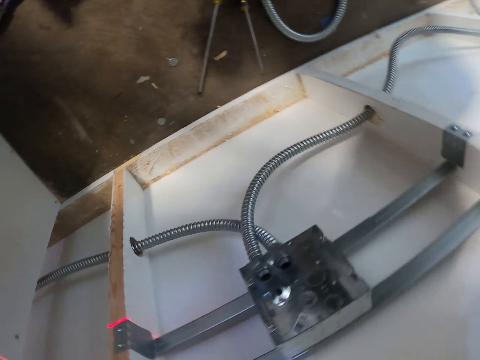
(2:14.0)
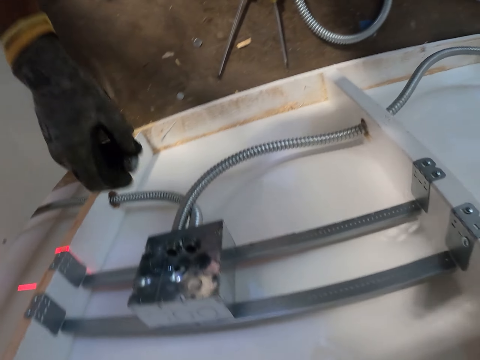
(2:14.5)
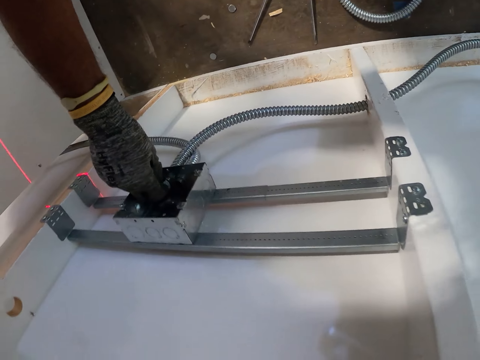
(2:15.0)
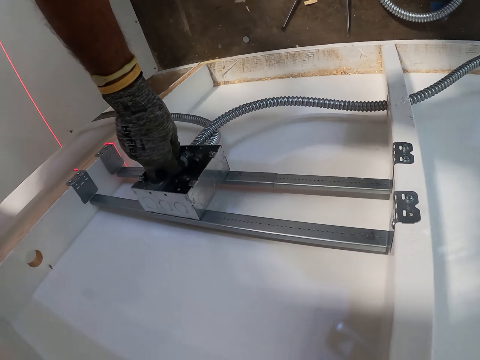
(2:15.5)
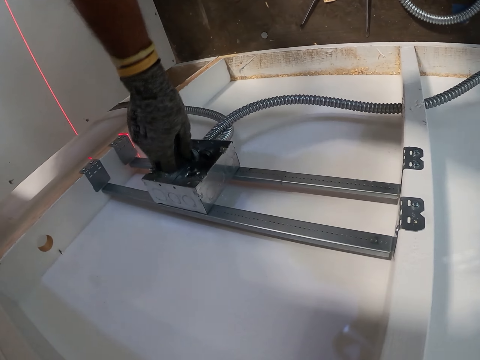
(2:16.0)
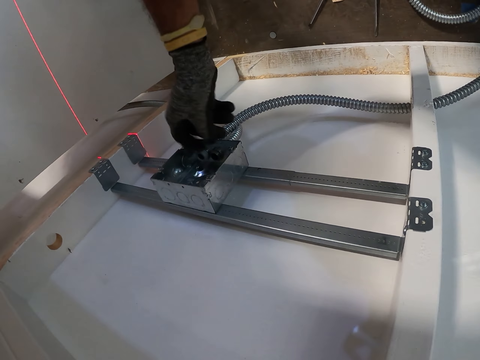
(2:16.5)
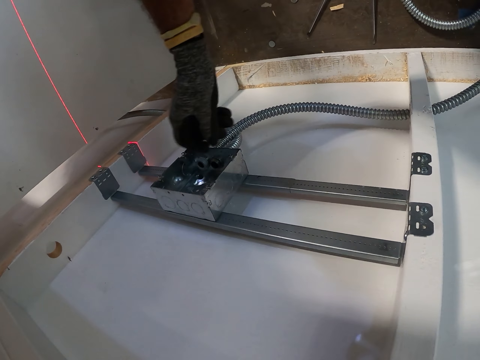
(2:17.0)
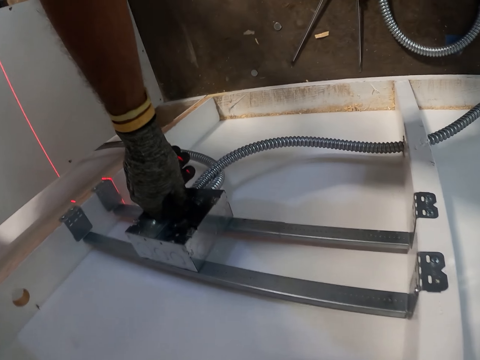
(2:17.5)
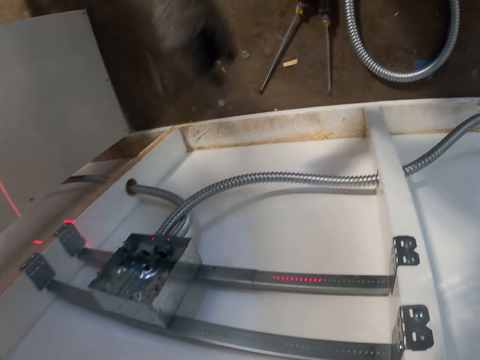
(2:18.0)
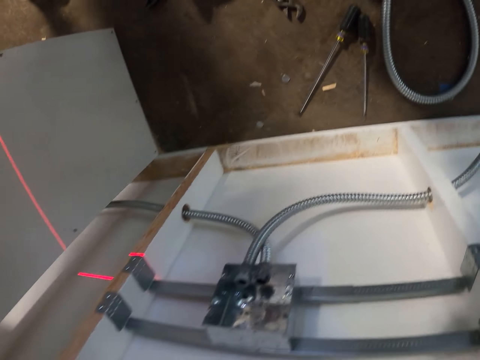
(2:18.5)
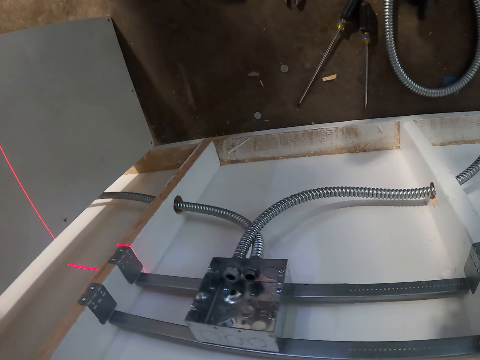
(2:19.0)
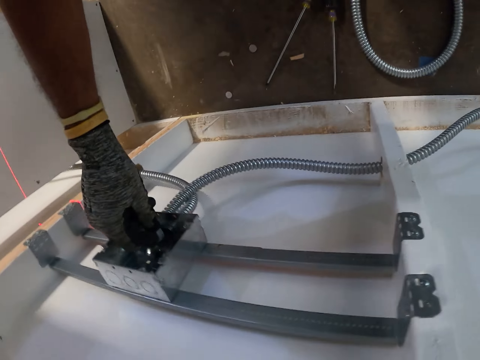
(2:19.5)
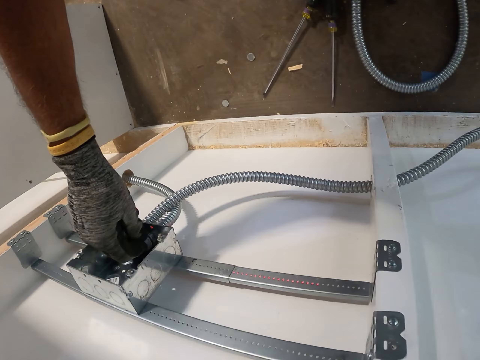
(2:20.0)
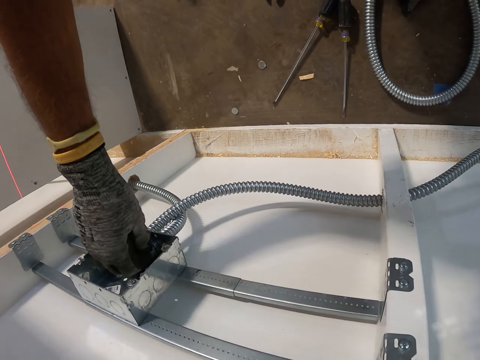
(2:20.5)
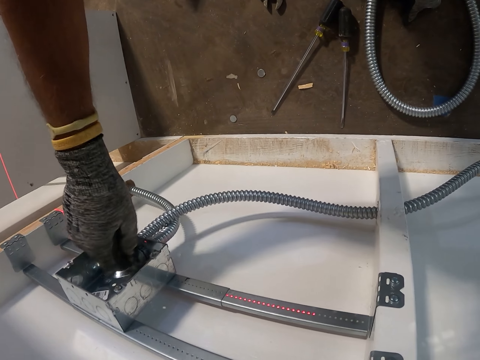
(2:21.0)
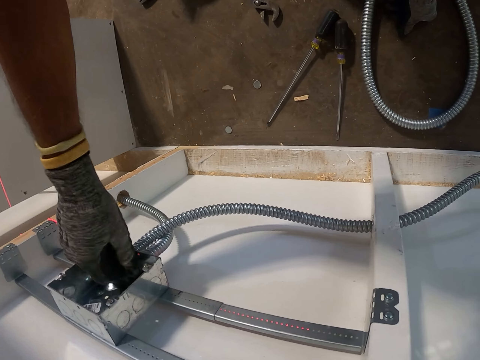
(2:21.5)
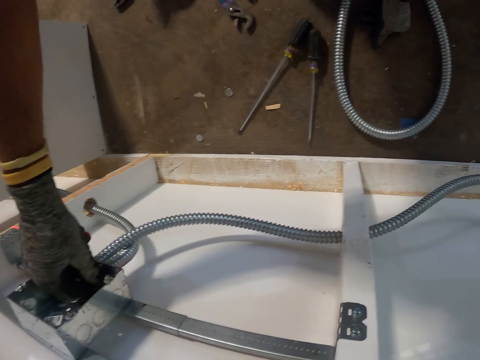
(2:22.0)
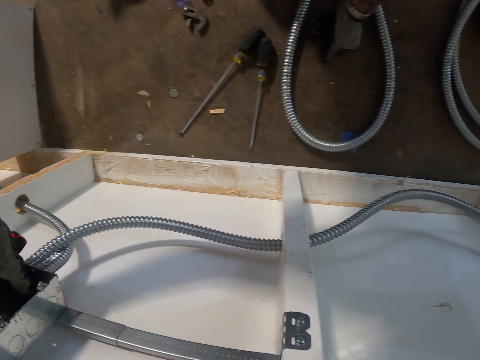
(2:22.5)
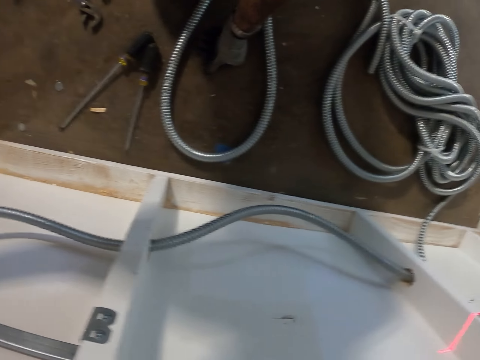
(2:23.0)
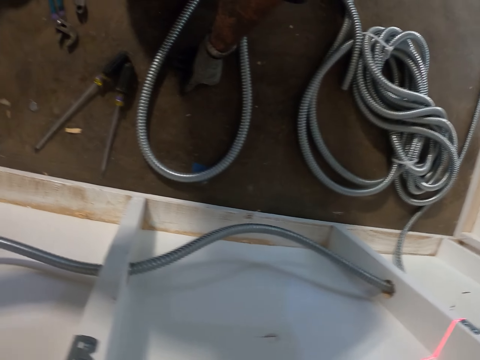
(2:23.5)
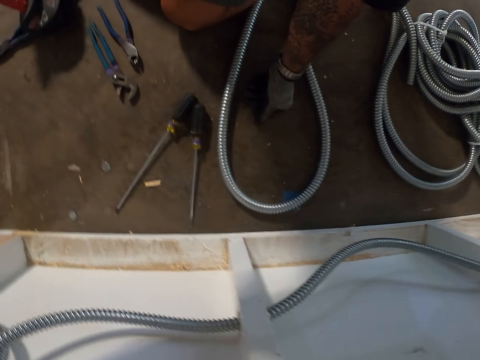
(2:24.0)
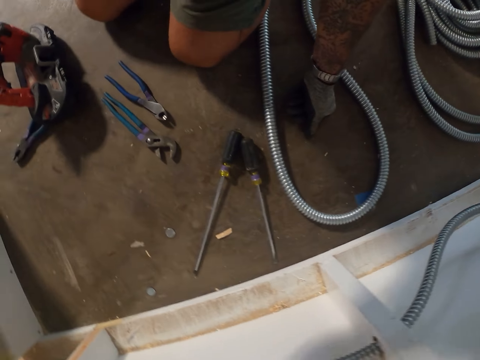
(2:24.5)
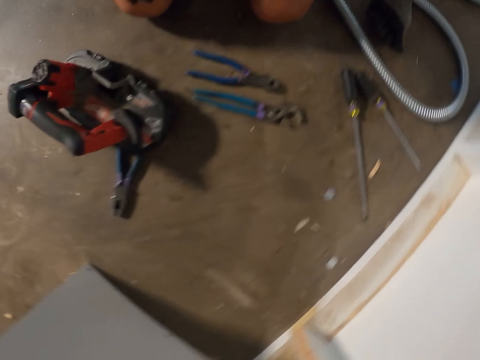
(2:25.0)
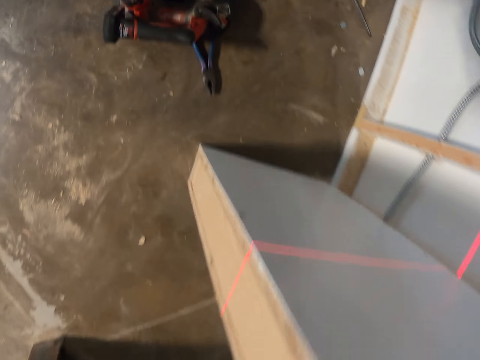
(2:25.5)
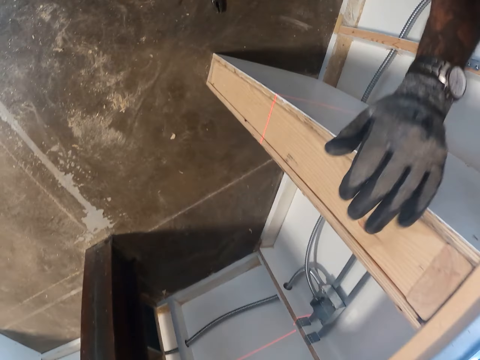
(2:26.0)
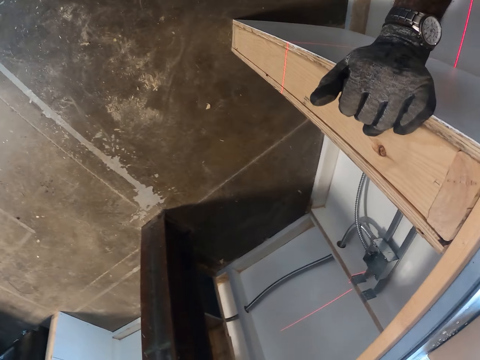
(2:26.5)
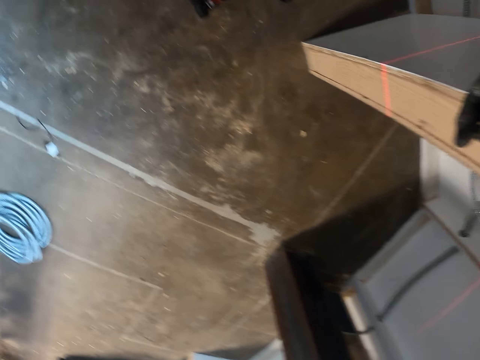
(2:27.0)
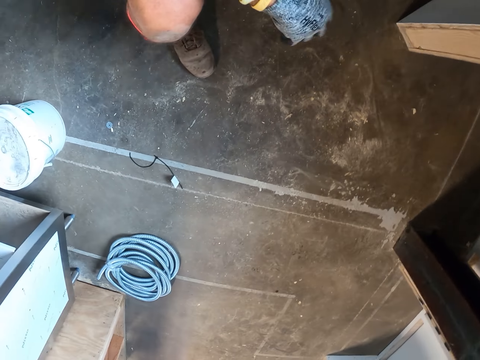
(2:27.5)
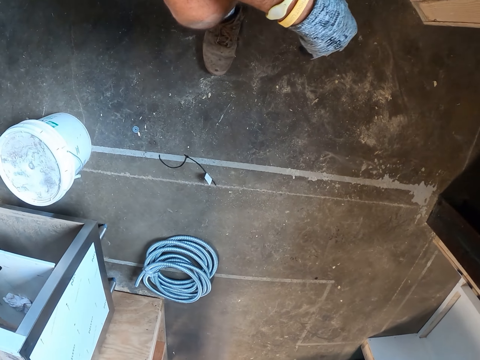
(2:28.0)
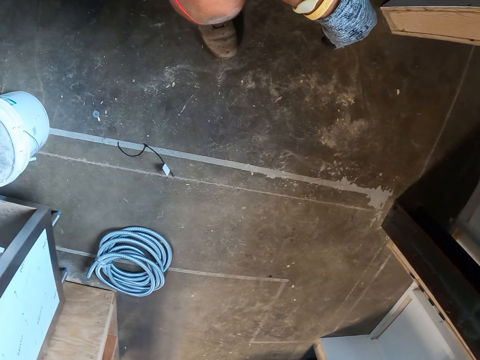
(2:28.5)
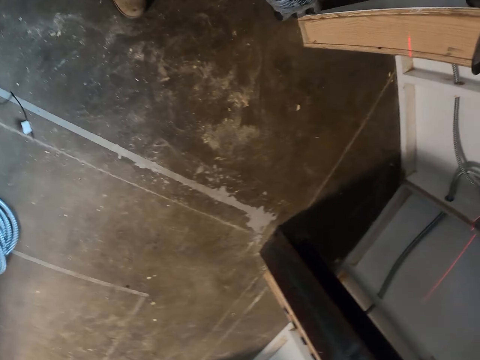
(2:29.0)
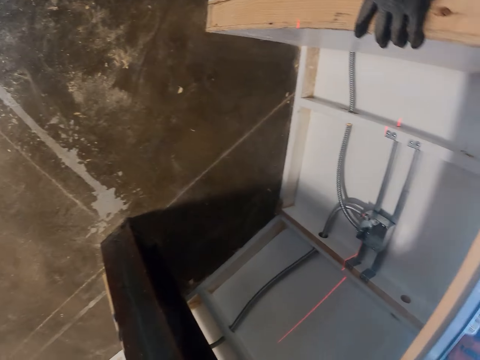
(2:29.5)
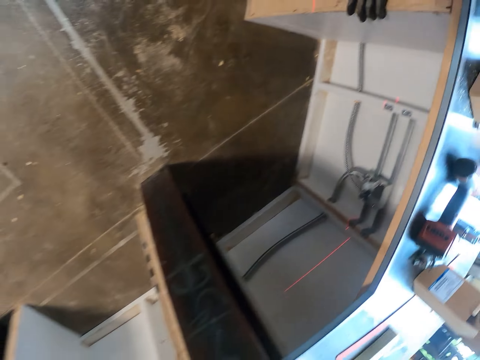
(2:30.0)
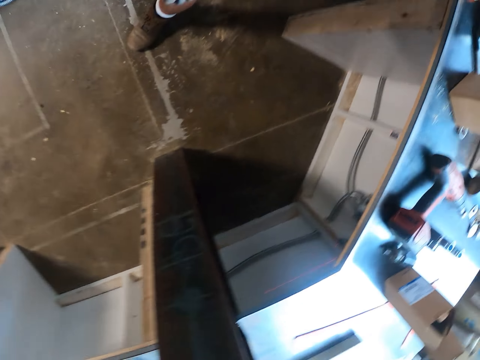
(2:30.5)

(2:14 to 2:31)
The camera wearer fixes the nut on the wire cable. They connect something to something. They look at the cables.

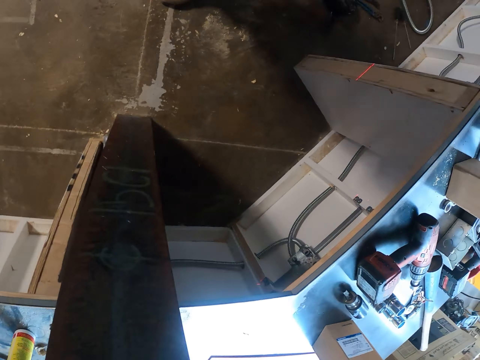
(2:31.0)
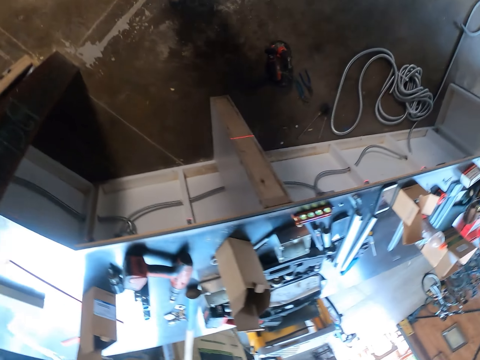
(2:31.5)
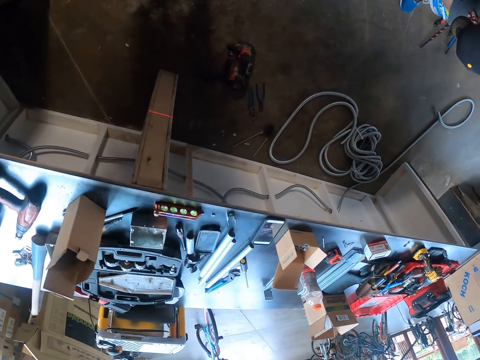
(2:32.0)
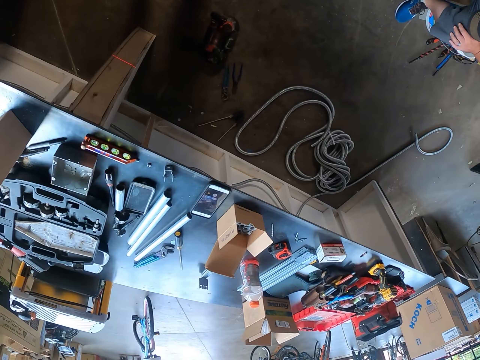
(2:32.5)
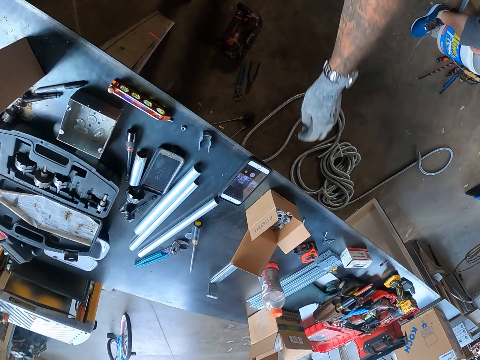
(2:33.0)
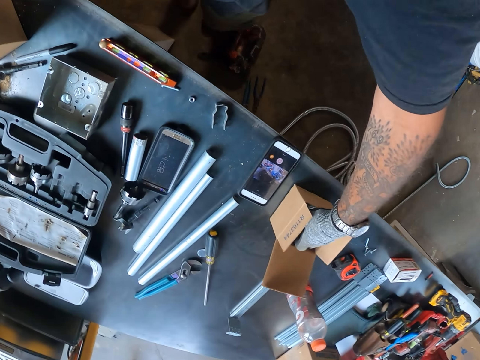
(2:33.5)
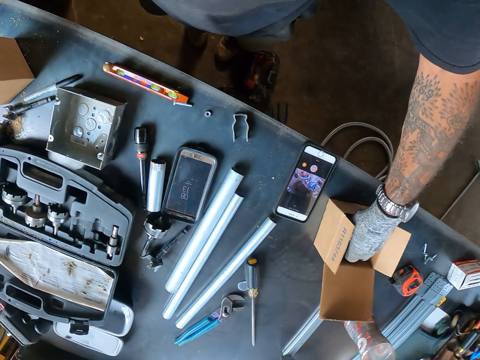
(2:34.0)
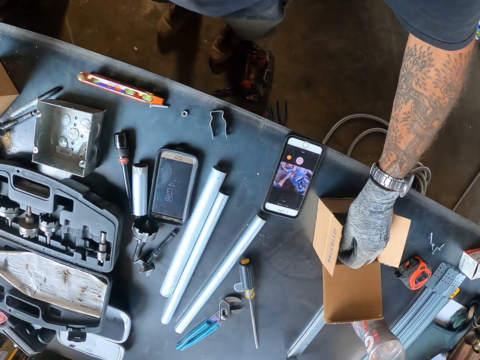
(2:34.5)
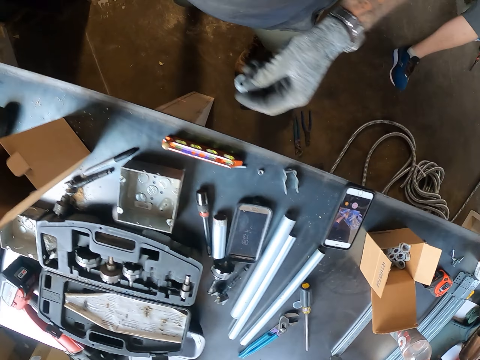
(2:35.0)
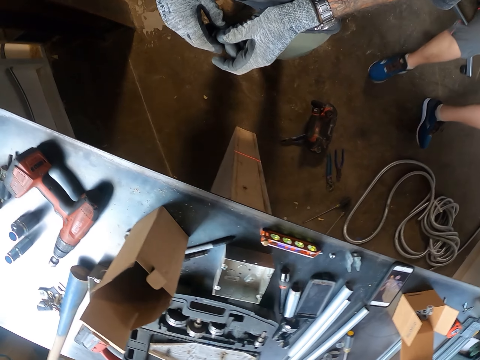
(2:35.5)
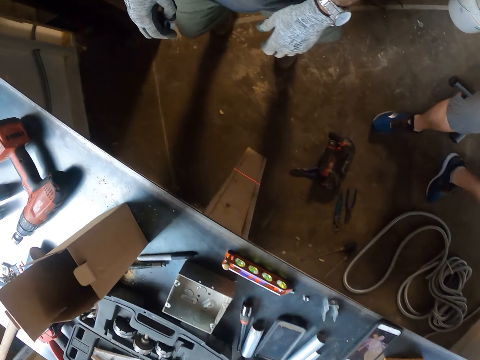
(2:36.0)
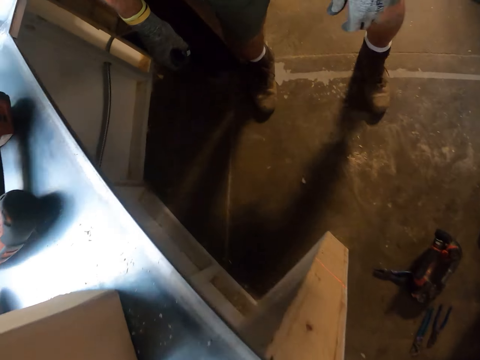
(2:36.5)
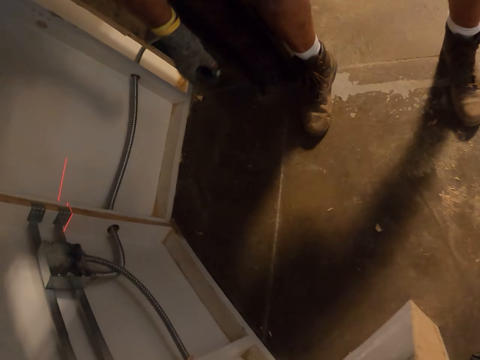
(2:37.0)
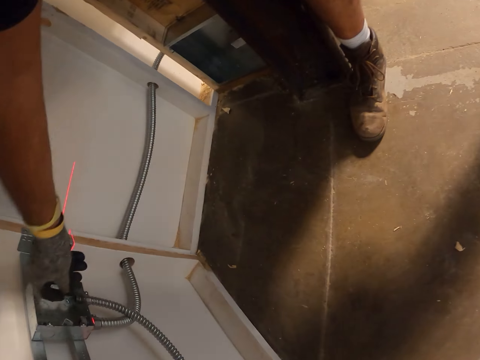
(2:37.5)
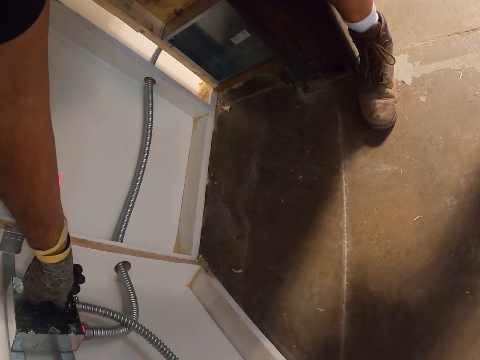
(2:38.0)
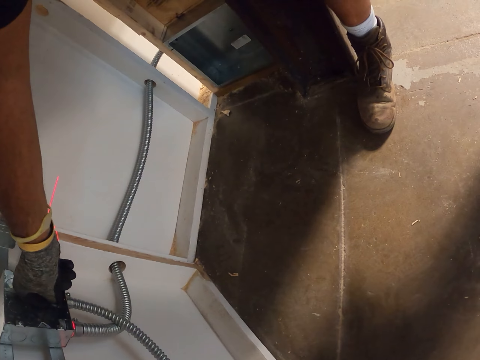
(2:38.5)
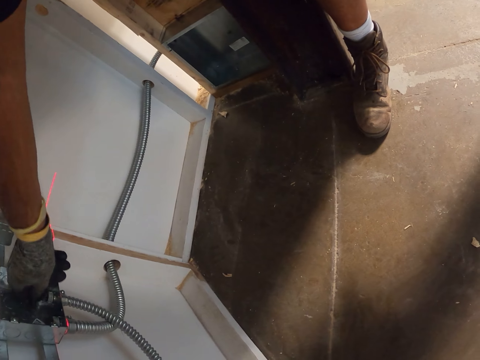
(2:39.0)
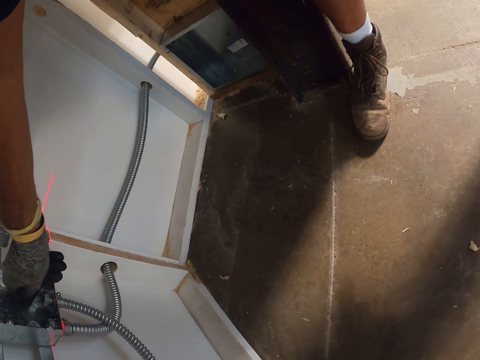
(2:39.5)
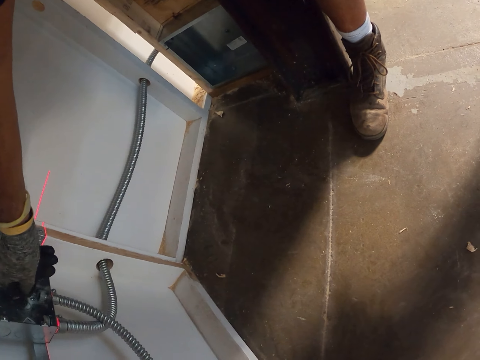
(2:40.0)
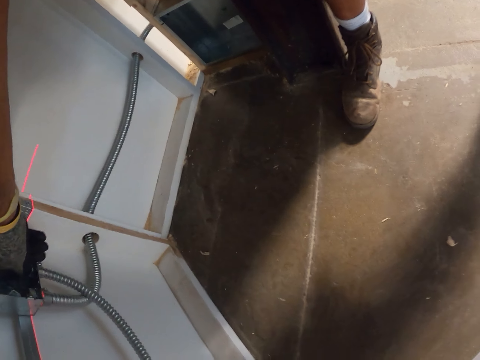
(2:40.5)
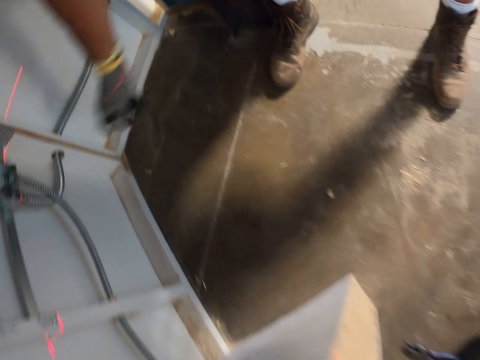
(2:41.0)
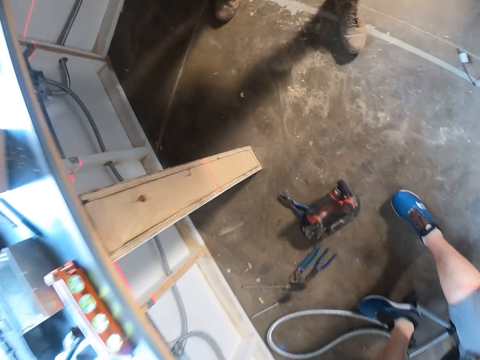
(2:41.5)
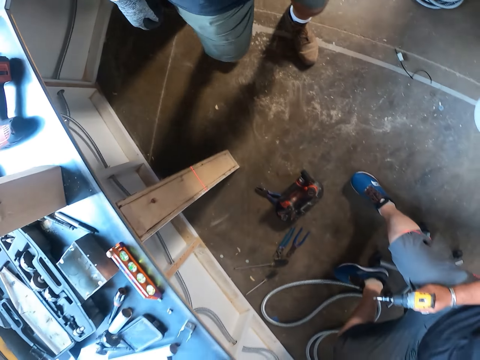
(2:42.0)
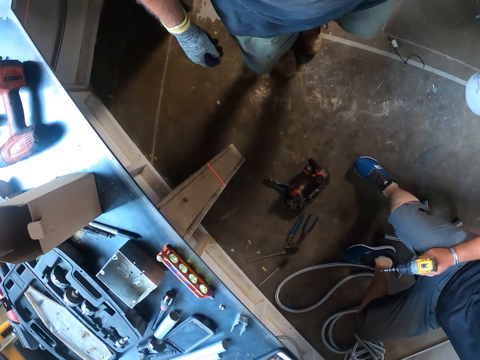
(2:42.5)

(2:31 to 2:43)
The camera wearer picks up the nut from the box. They fix the nut on the wire cable.
